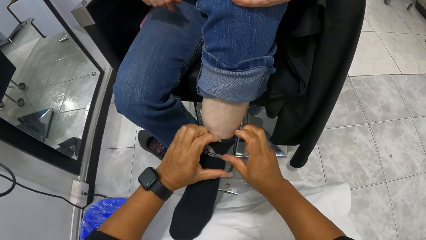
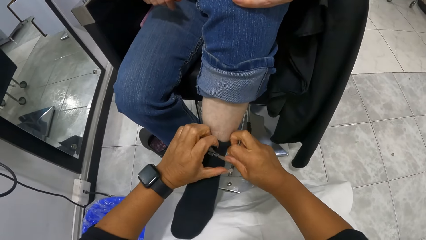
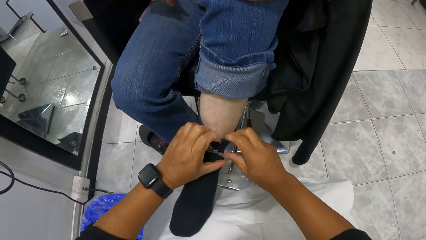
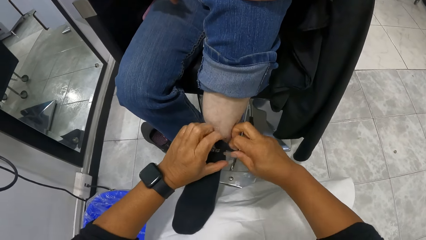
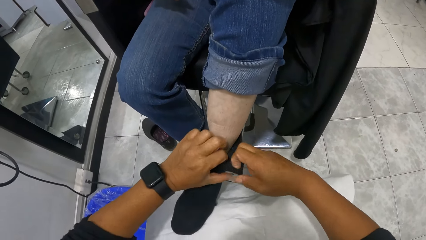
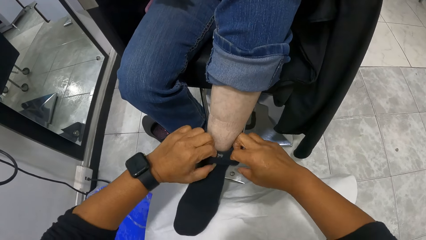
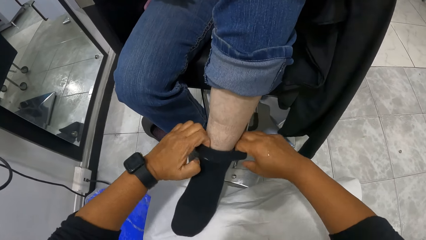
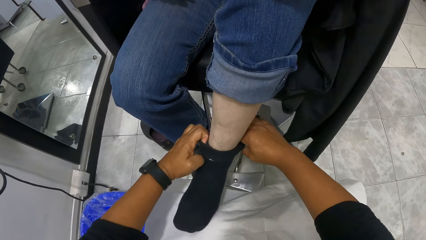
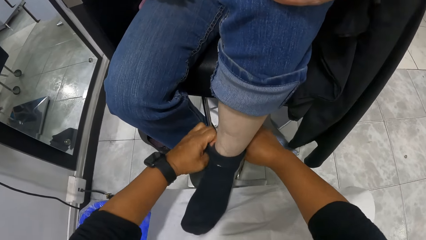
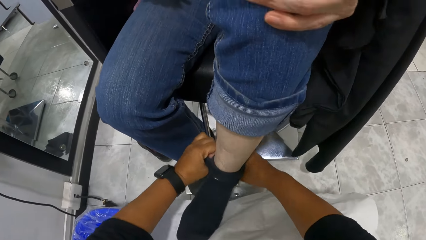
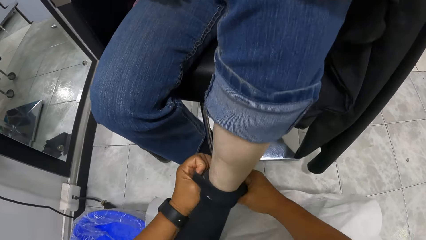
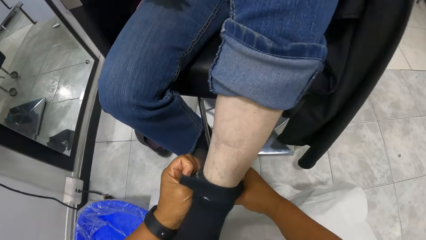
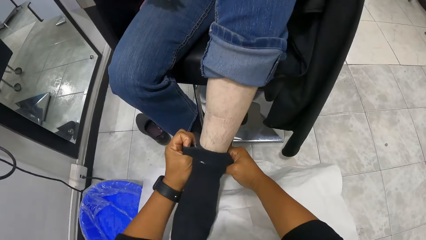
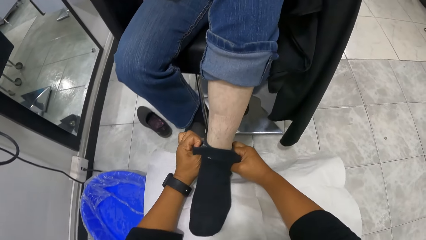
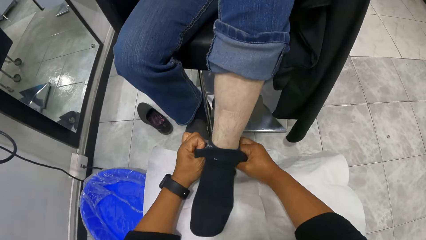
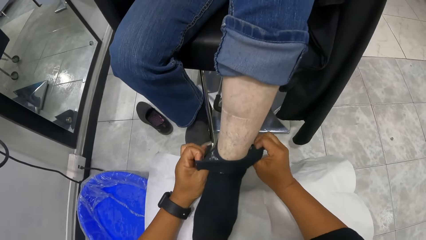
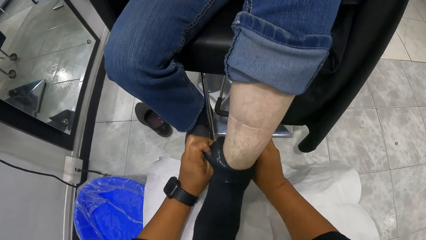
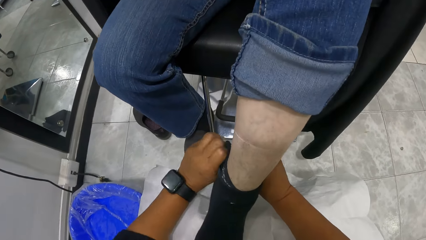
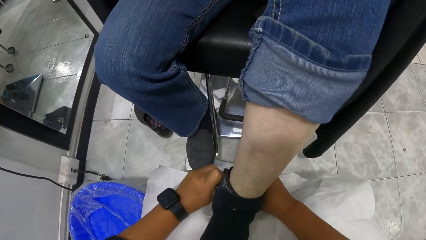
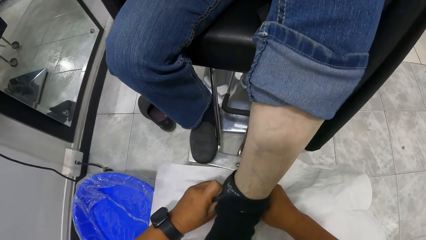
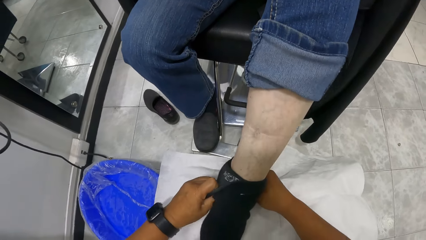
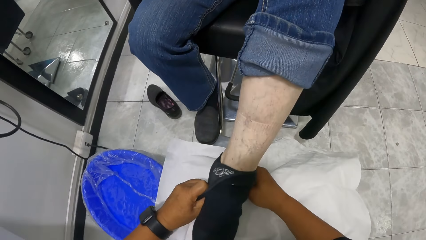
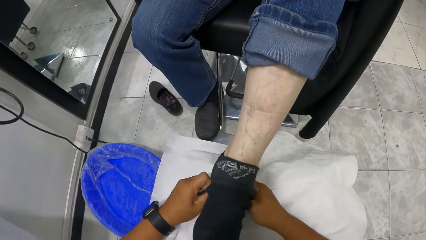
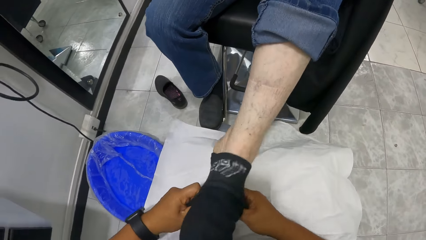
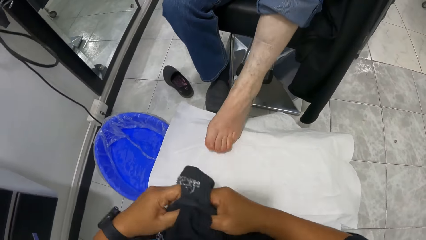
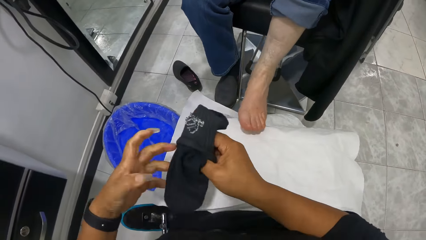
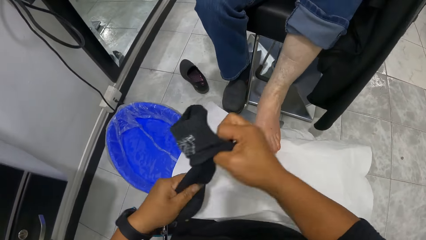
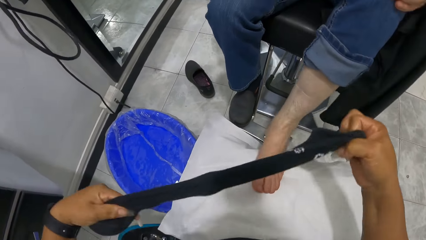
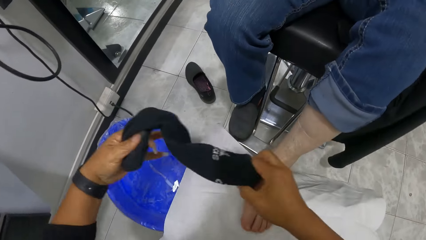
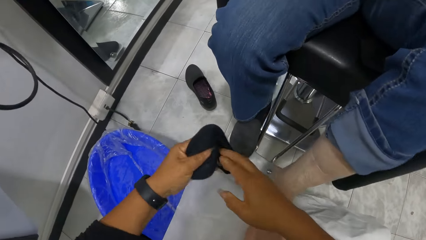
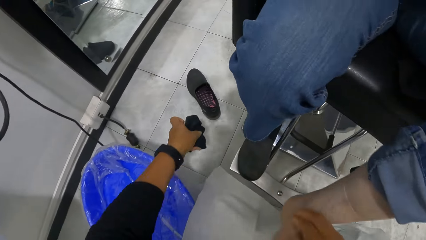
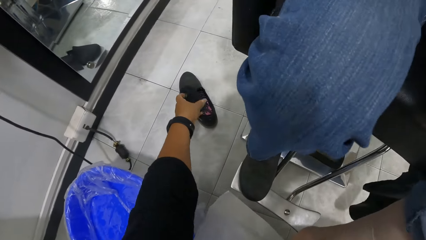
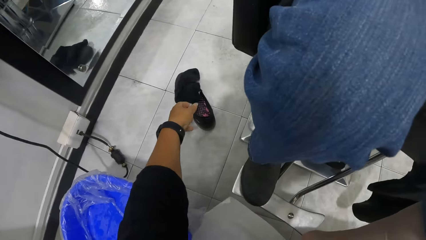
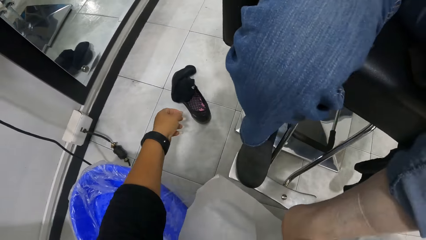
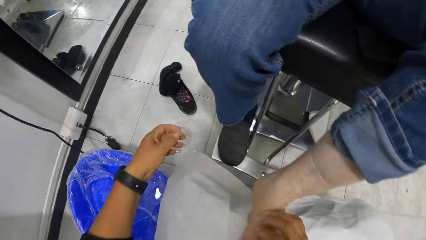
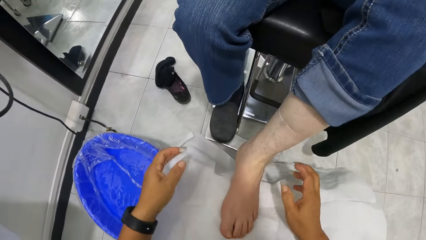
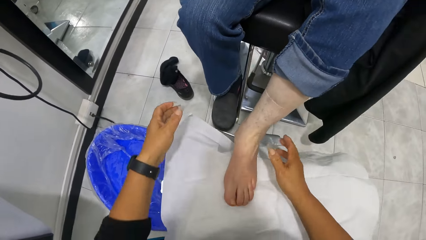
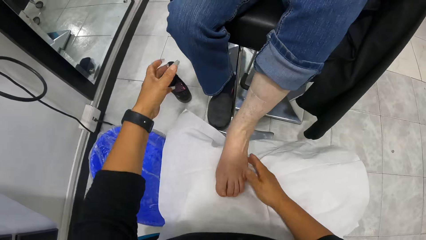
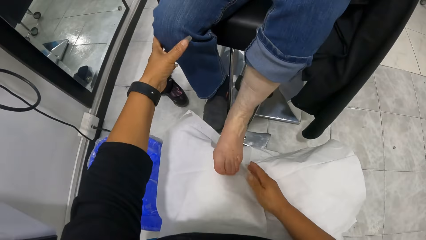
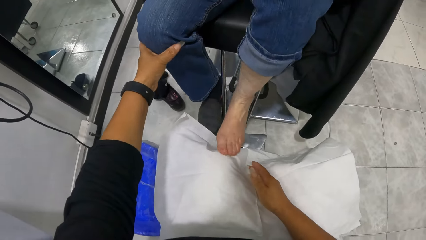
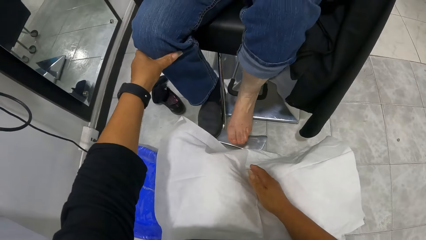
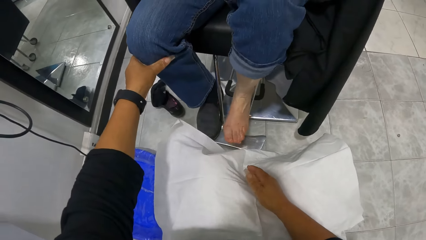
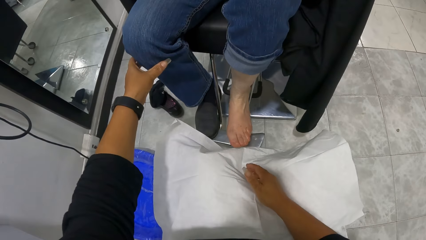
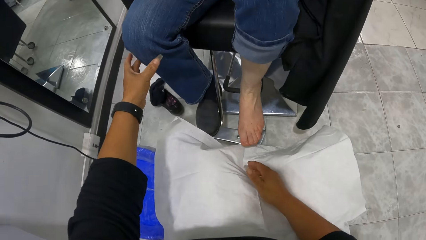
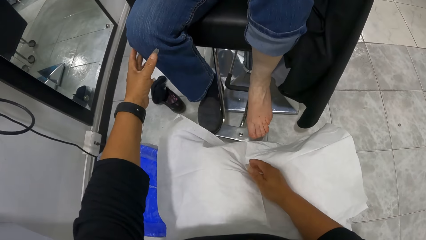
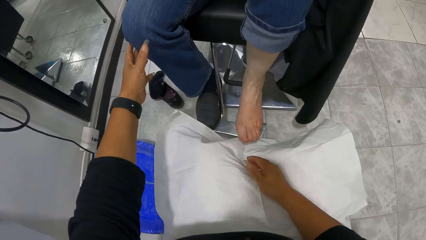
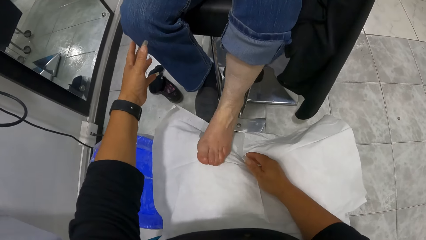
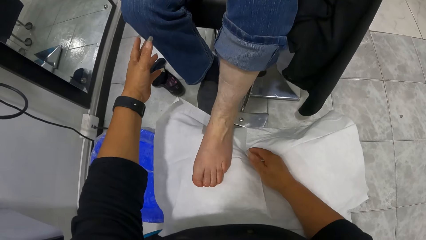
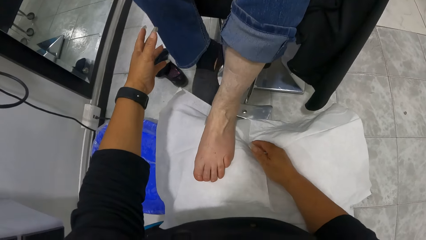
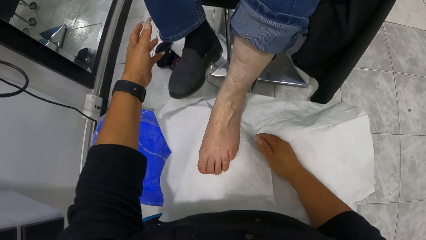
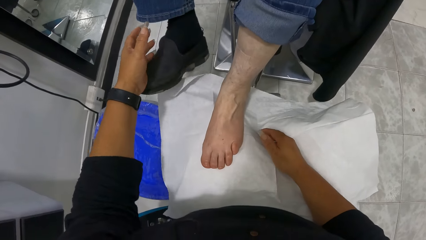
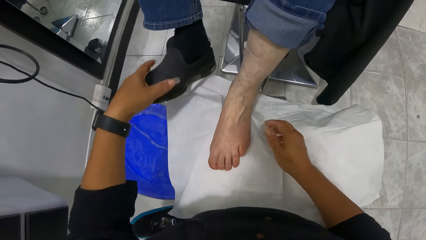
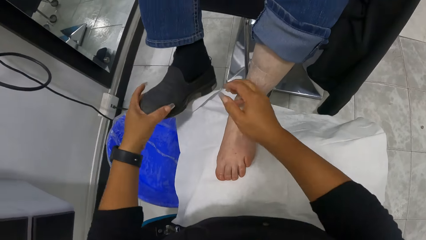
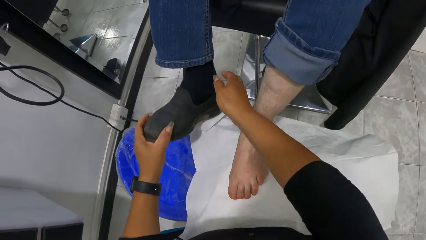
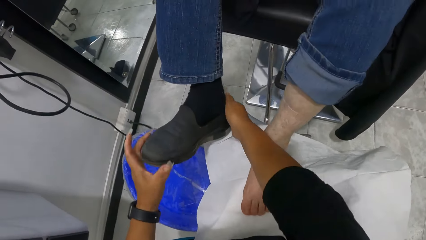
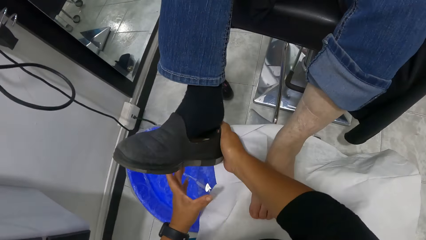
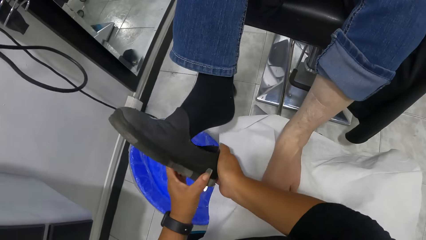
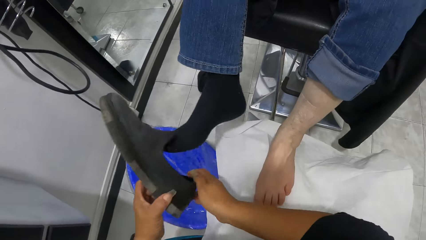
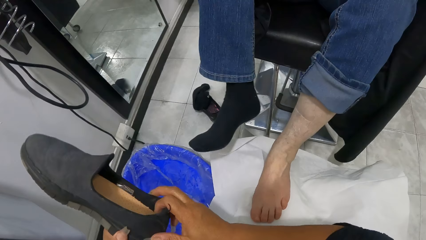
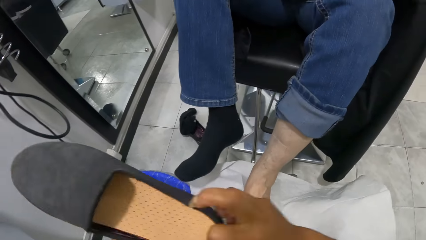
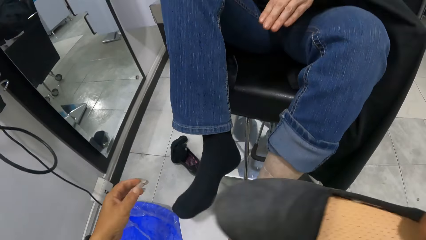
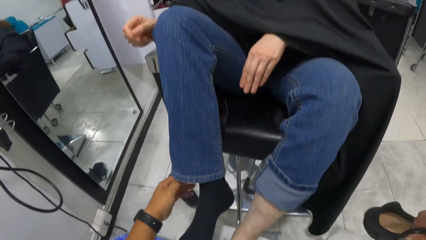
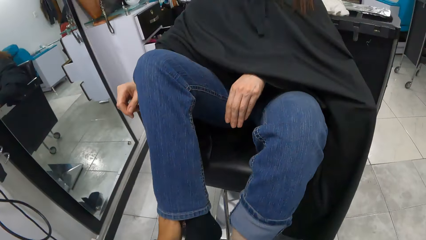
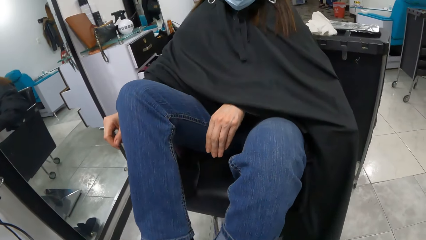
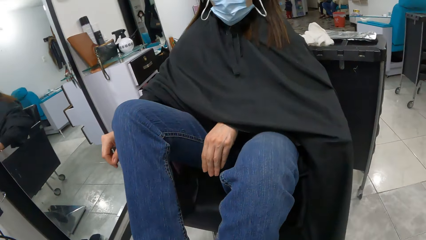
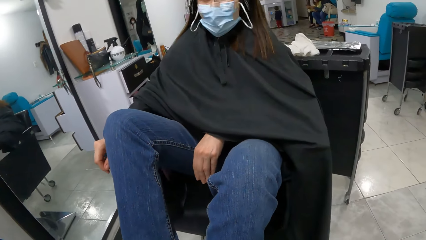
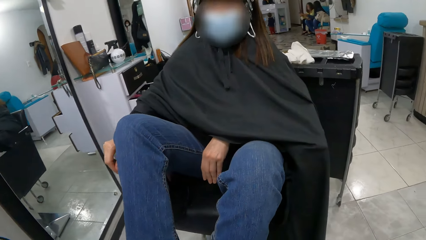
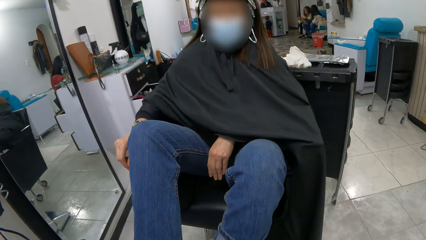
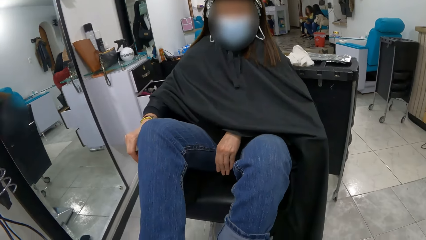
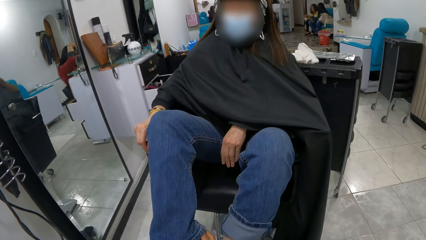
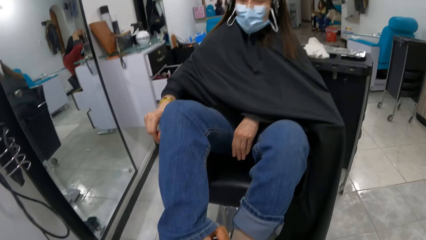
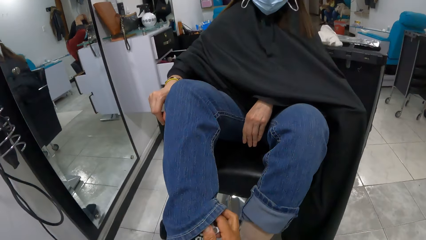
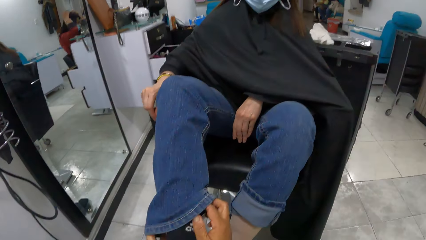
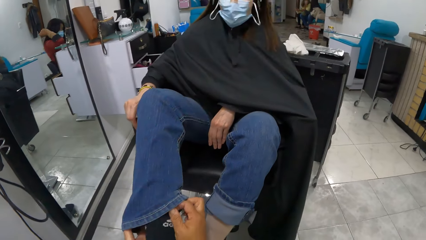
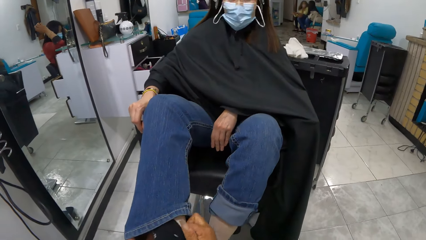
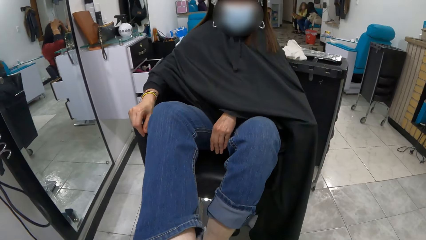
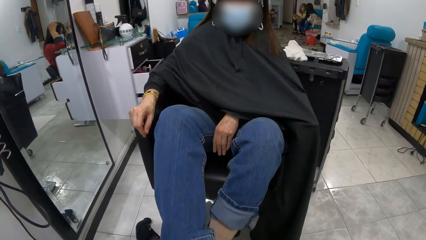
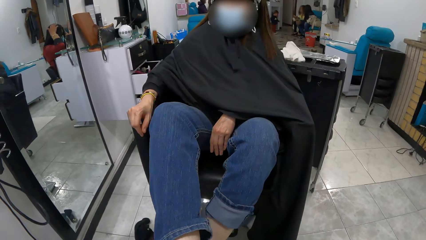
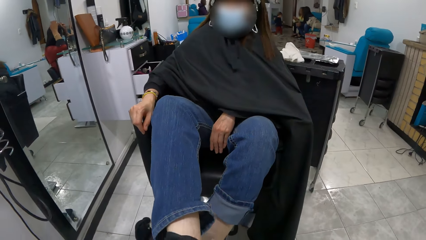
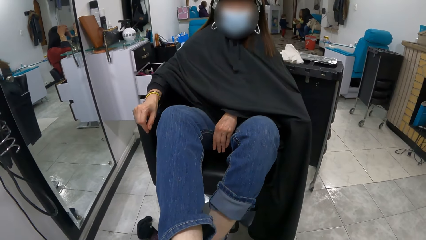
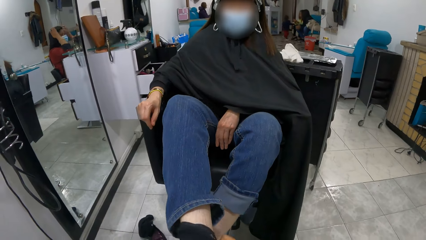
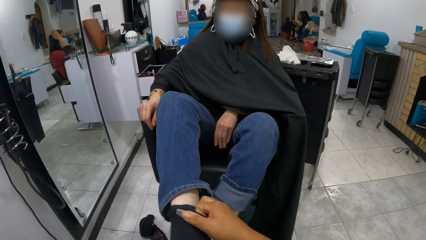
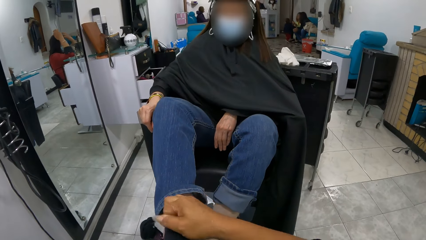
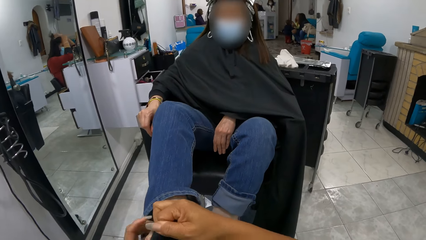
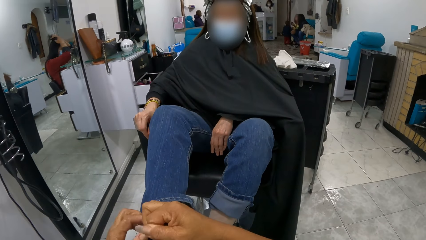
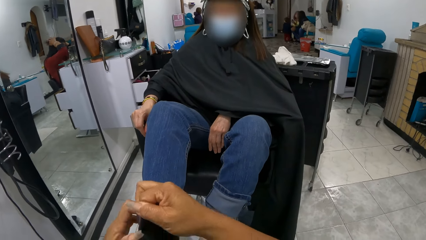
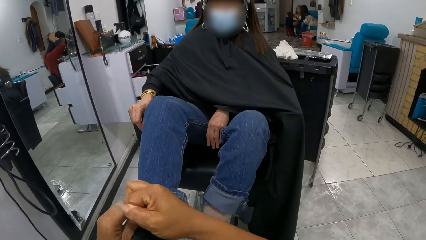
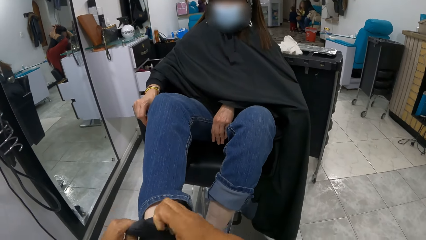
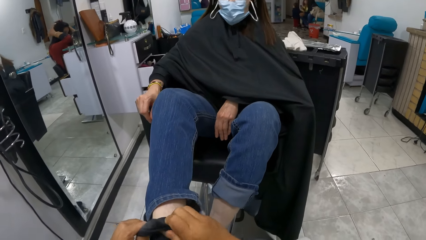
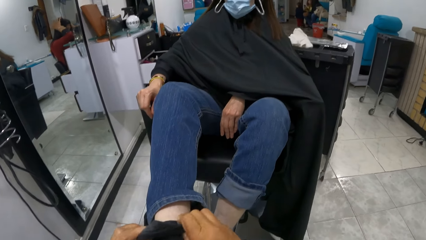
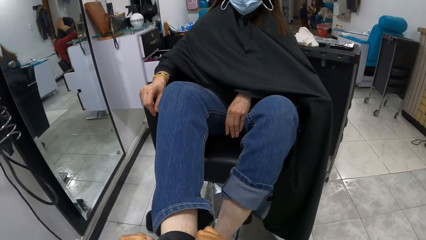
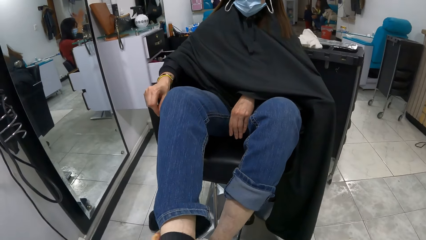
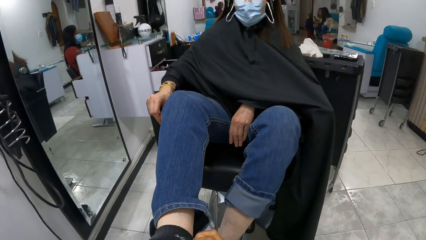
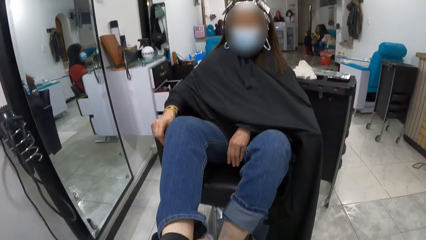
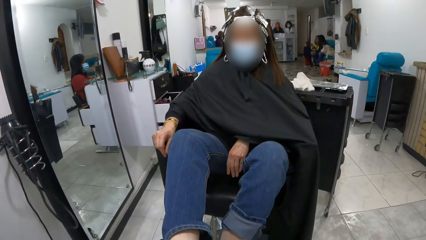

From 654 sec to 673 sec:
The camera wearer takes off the woman's sock from her left leg with both hands. She stretches the woman's sock with both hands. She drops the woman's sock in her left hand on her left shoe on the floor. She touches the white cloth on her legs with her right hand. She holds the woman's right leg with her left hand. She holds the shoe in the woman's right leg with her left hand. She takes off the shoe from the woman's right leg with her right hand. She holds the shoe in her right hand with her left hand. She takes the shoe from her left hand with her right hand. She holds the woman's right leg with her left hand. She takes off a sock from the woman's right leg with both hands.
